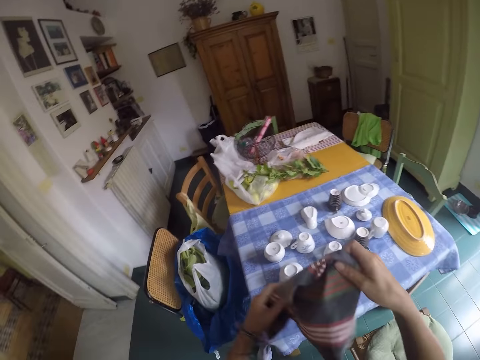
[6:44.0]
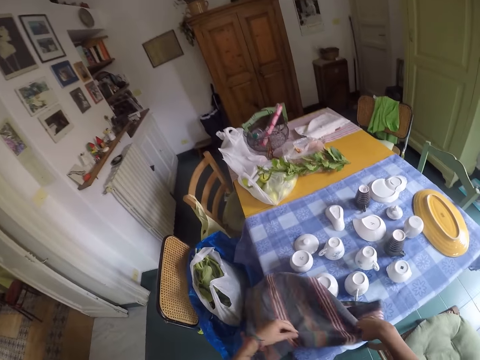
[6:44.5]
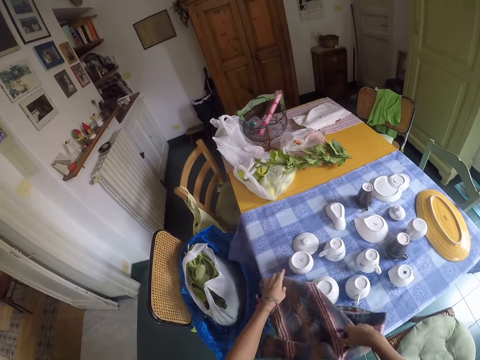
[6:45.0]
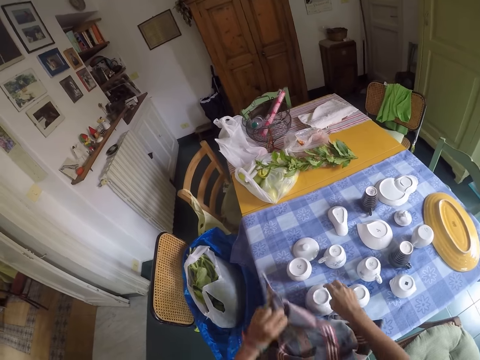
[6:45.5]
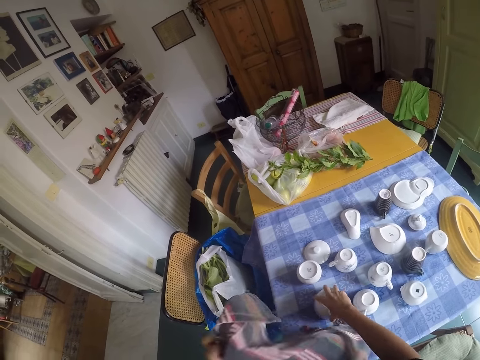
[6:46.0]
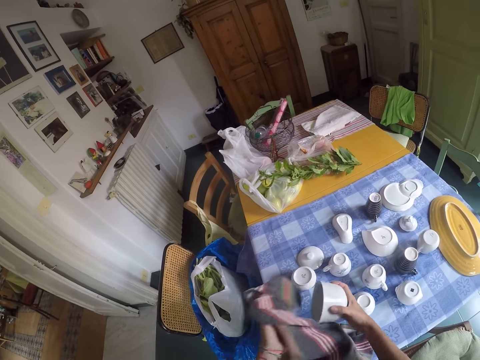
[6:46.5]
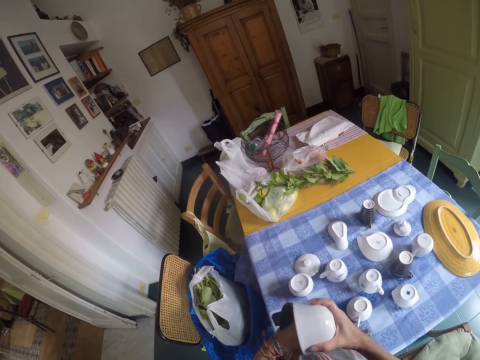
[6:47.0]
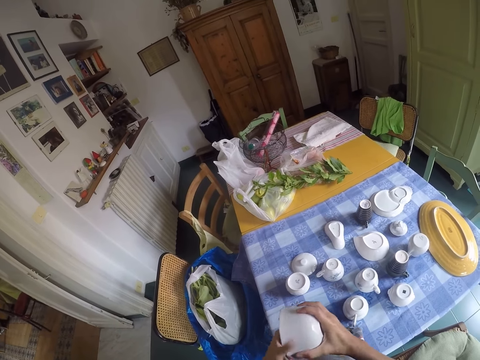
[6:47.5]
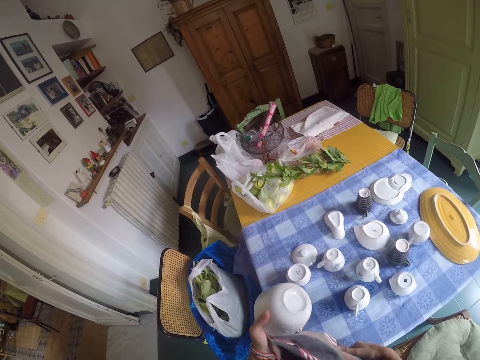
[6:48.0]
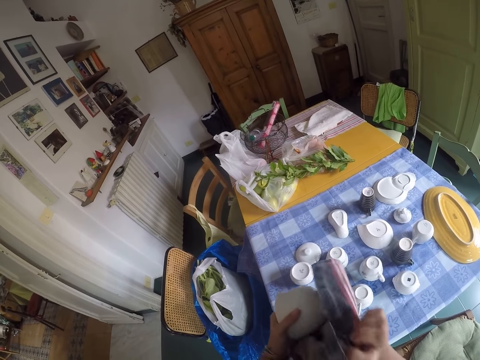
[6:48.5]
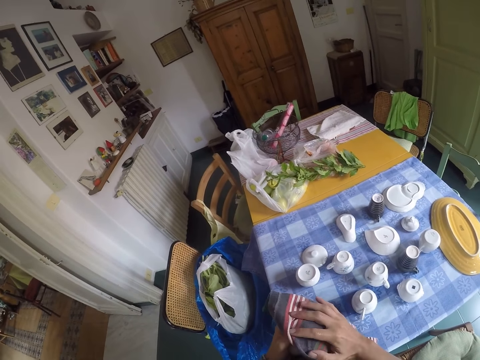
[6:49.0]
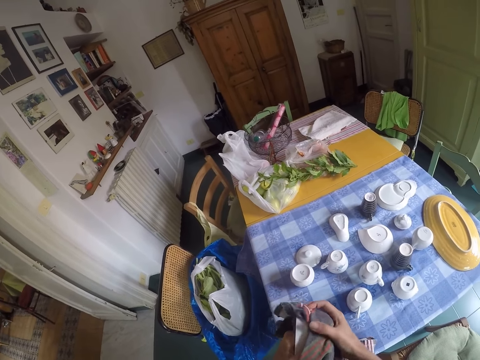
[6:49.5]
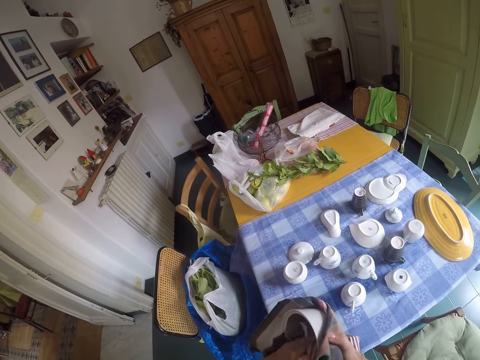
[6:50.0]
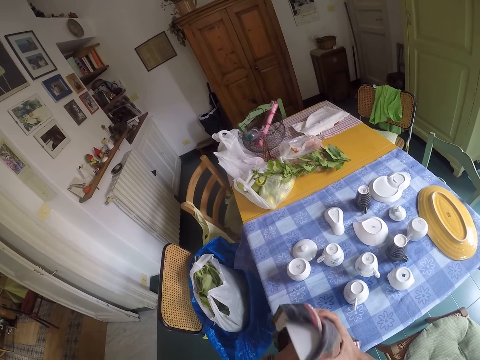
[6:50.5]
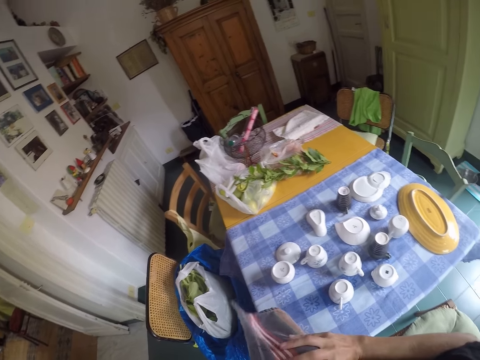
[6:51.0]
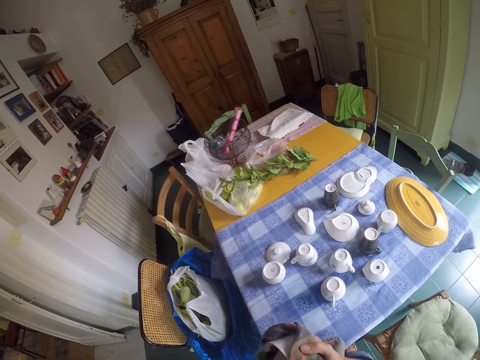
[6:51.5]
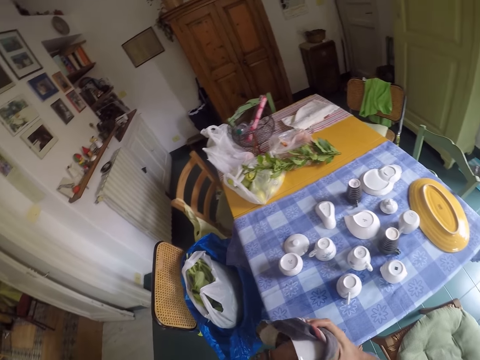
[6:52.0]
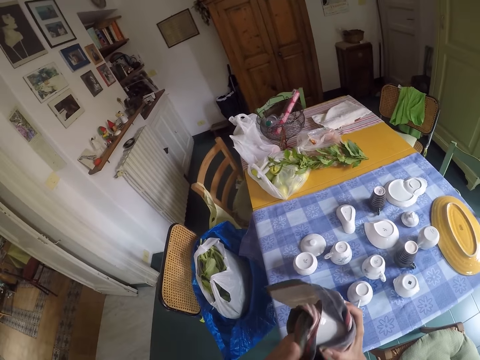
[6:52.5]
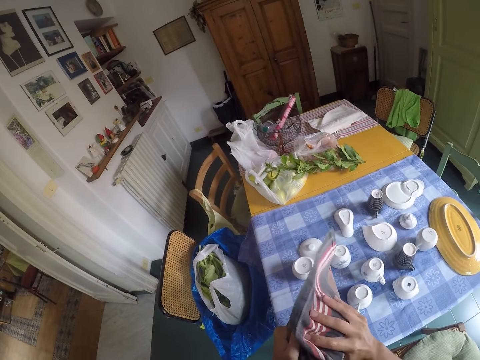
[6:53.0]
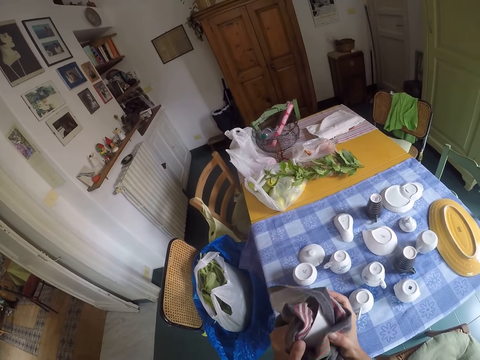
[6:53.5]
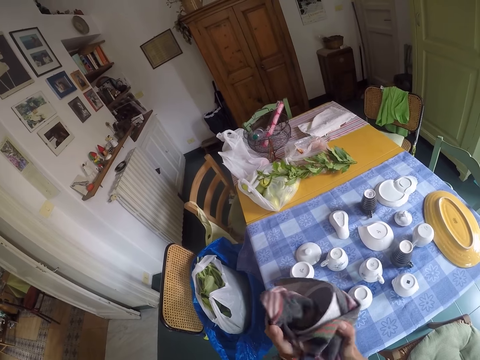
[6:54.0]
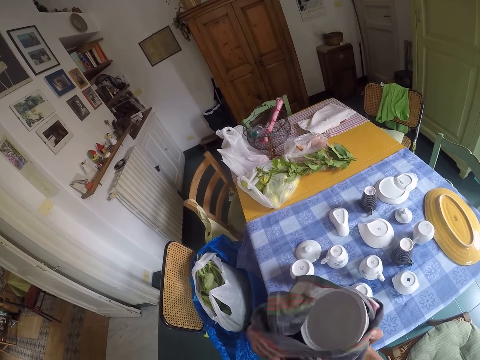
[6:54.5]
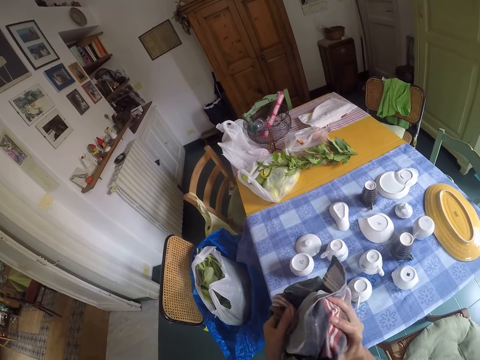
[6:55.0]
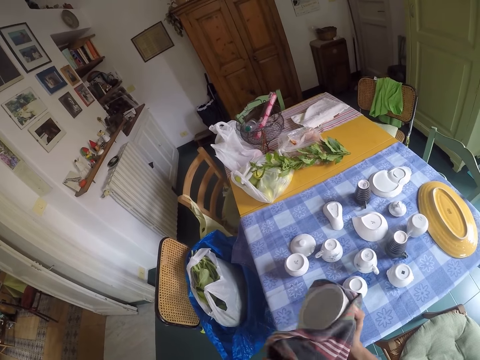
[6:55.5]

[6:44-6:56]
The camera wearer takes a kitchen cloth or towel from the chair. They put the cloth on the table. They hold the cloth. They take a bowl. They wipe the bowl. They dry utensils with the towel.

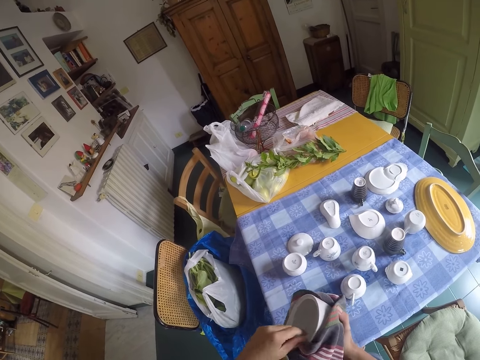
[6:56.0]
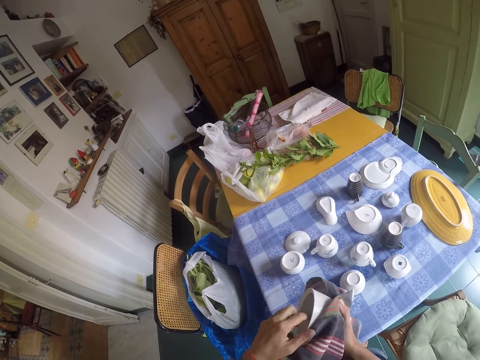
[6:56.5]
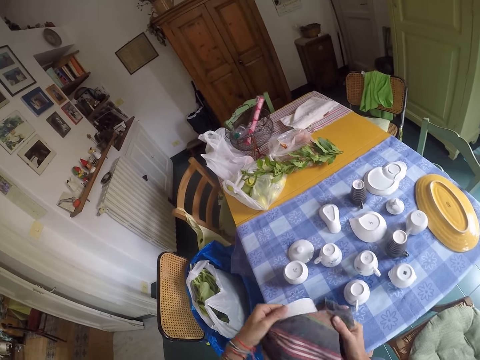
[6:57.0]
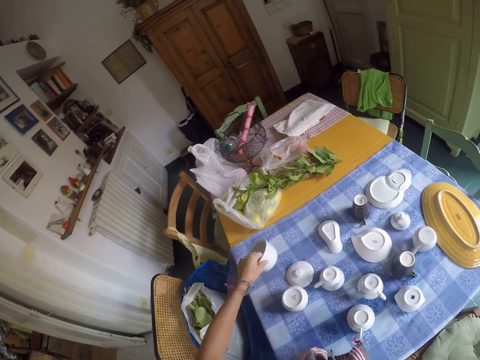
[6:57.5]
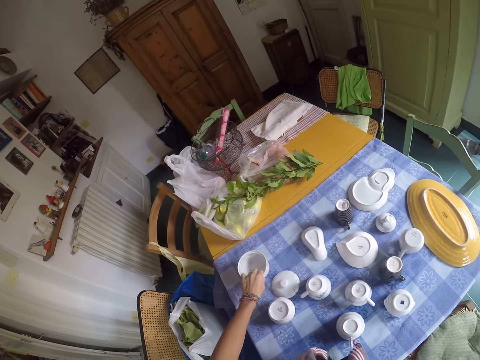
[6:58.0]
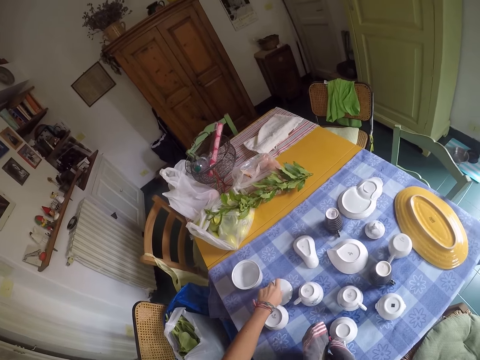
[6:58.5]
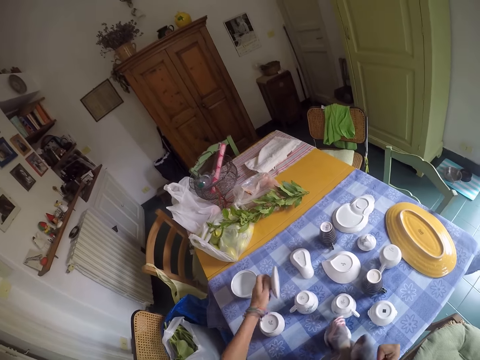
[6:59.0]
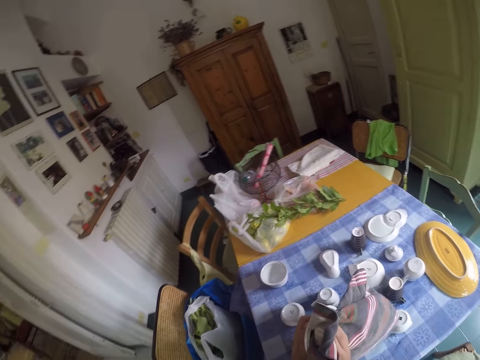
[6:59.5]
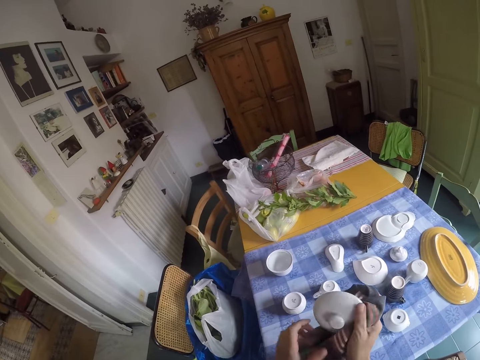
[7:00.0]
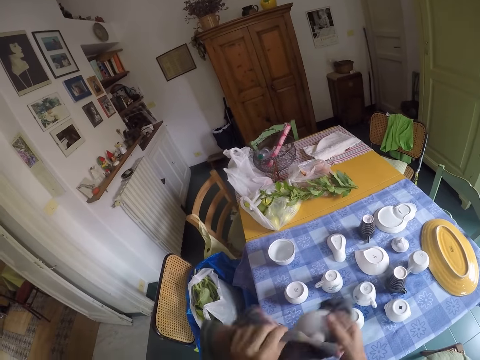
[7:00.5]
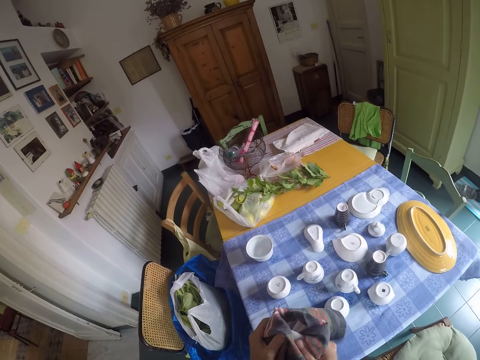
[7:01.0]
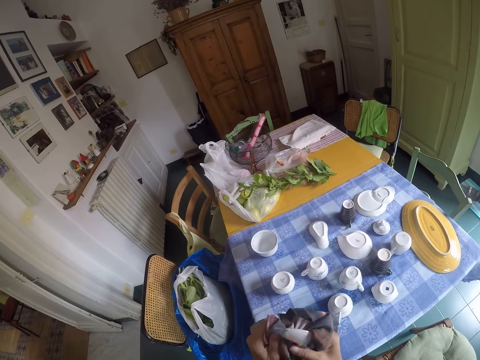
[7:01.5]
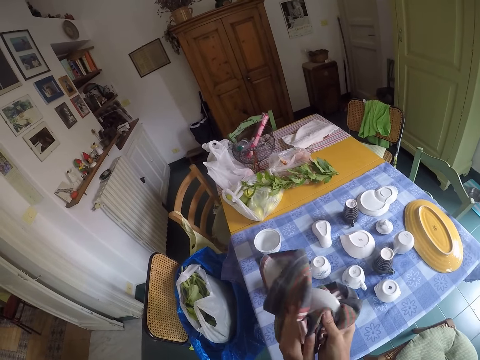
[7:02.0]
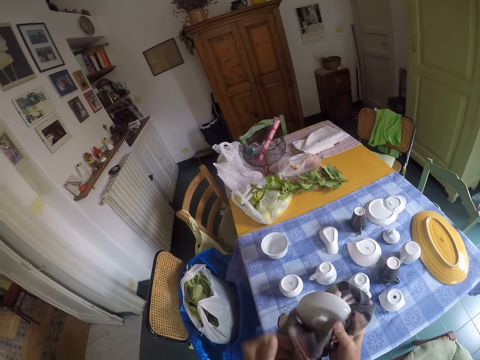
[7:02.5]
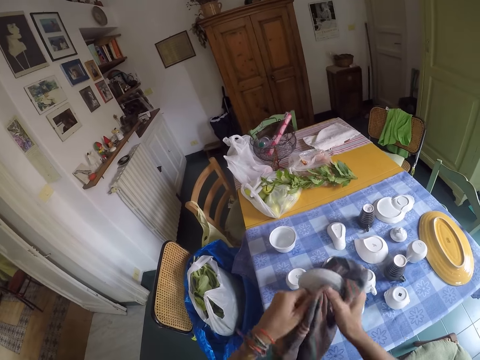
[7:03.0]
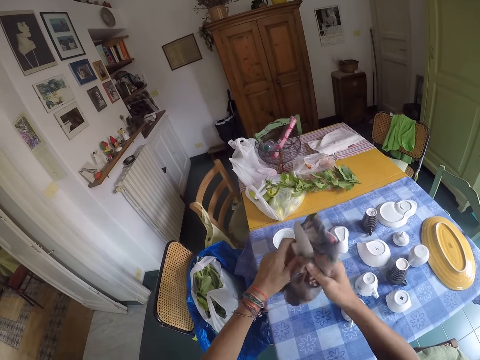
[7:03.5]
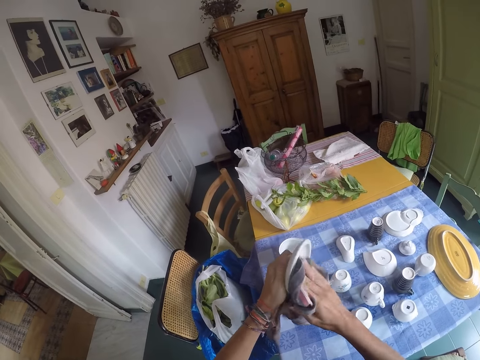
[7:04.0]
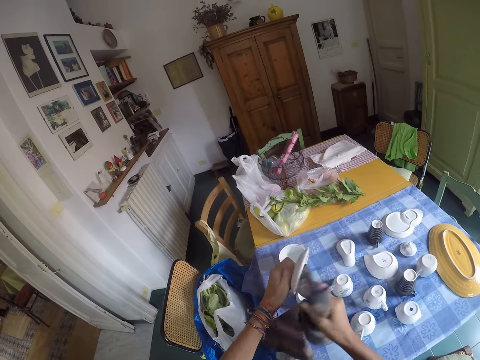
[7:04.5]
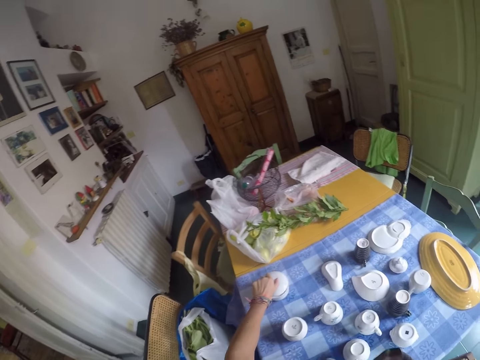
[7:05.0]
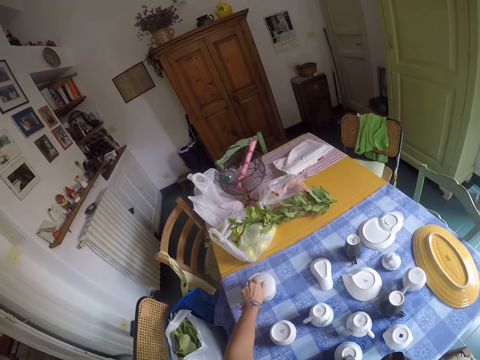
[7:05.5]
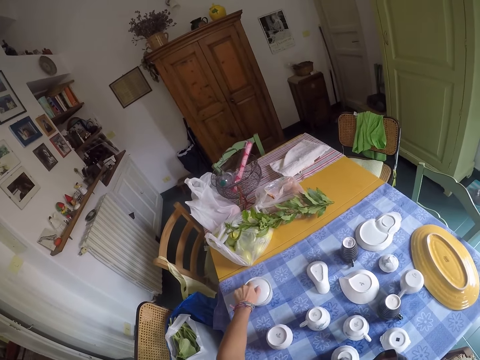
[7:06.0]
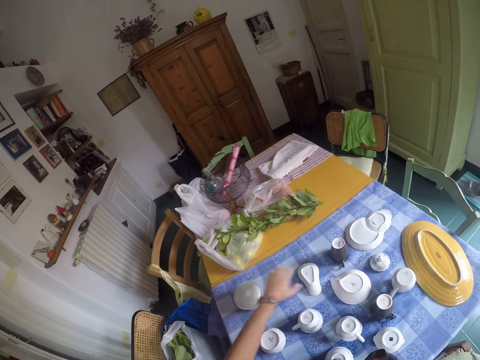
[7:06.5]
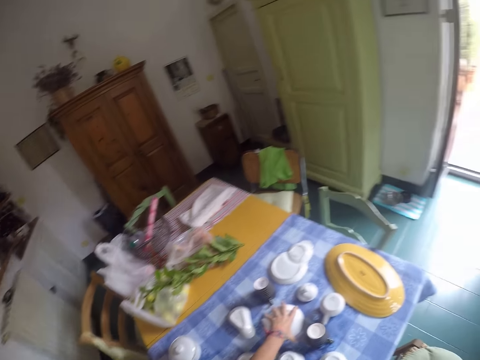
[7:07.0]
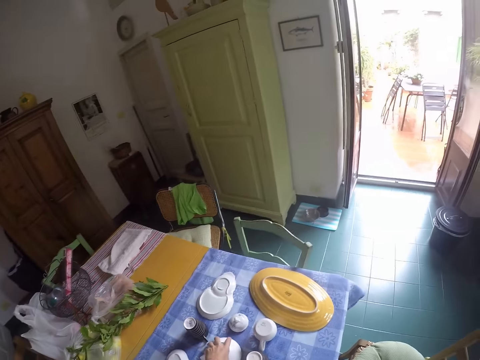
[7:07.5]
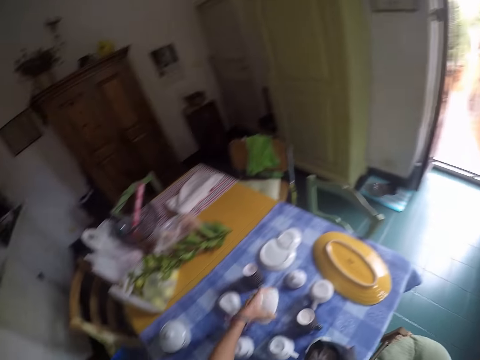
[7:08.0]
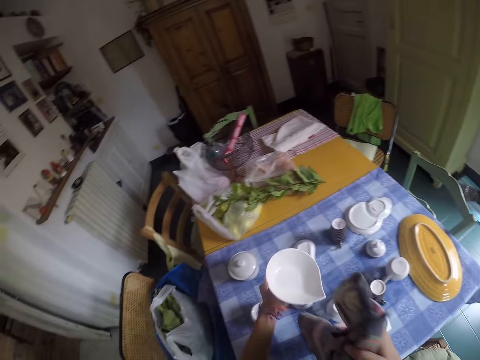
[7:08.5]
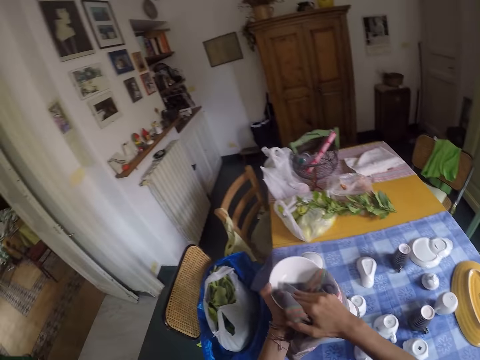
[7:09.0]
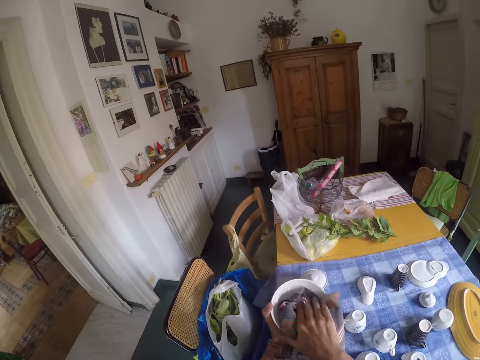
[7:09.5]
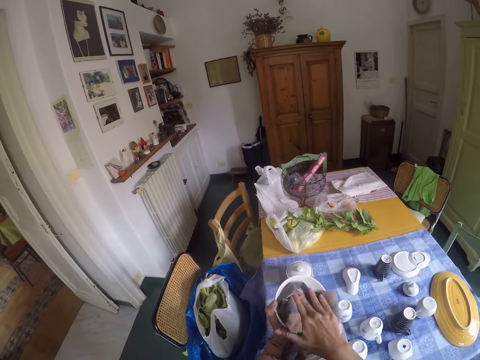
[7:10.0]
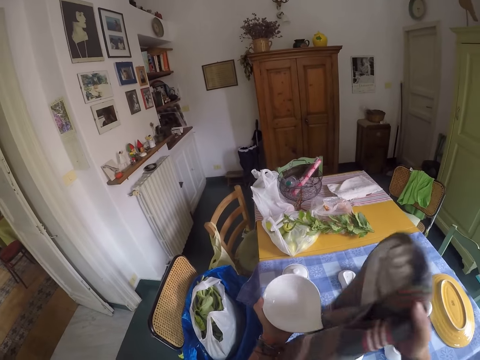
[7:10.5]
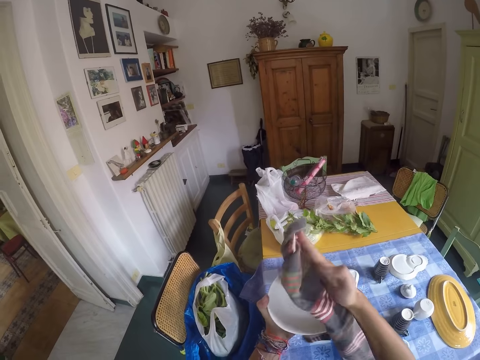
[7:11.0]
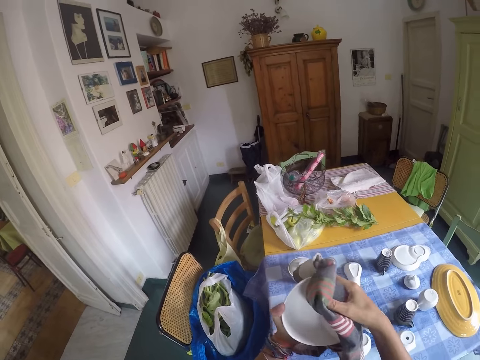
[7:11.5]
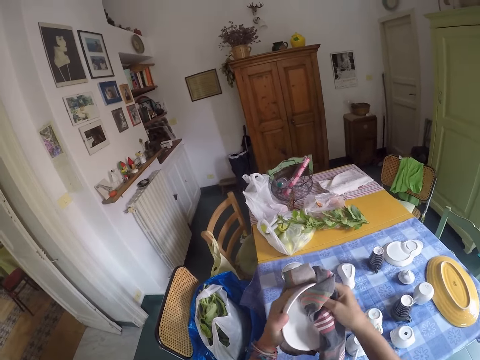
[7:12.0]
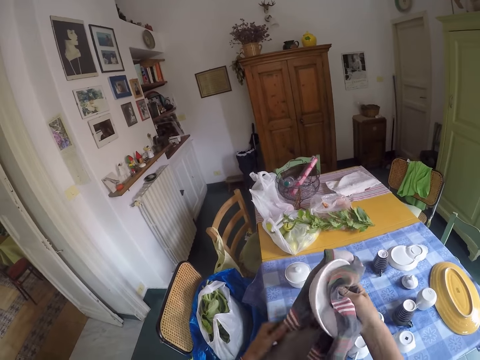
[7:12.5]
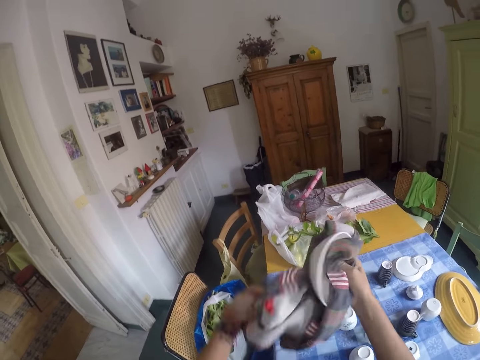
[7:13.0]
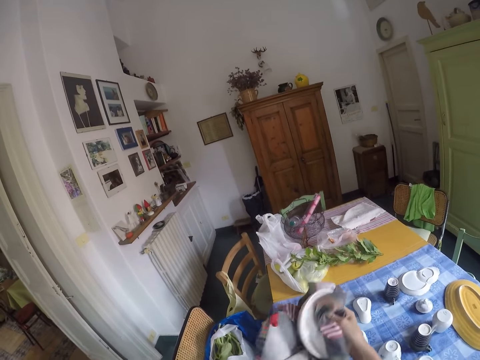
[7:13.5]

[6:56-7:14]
The camera wearer puts the bowl on the table. They take a bowl lid. They wipe the bowl lid. They close the bowl with the lid. They take another bowl. They wipe the bowl.
